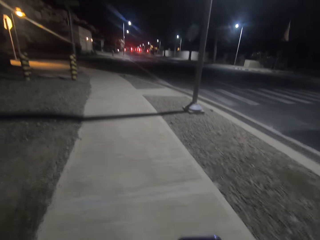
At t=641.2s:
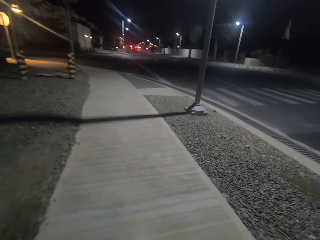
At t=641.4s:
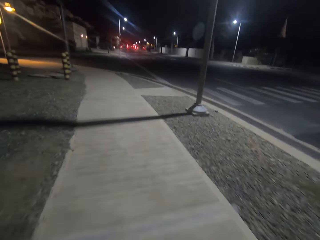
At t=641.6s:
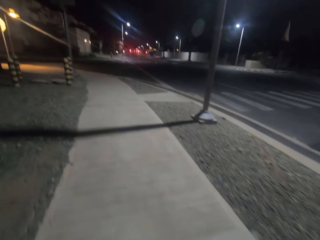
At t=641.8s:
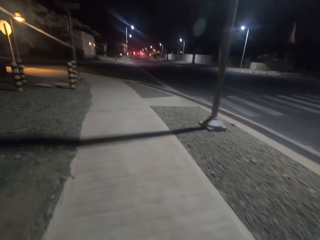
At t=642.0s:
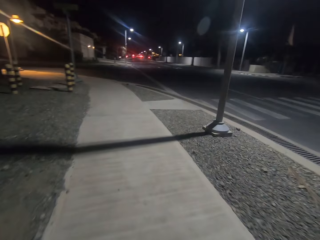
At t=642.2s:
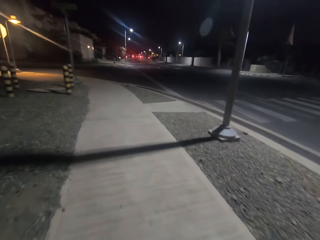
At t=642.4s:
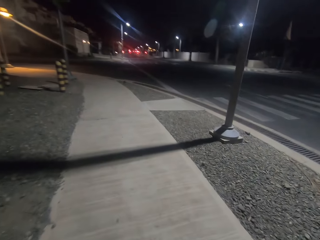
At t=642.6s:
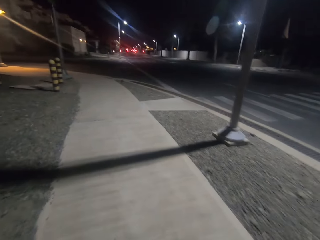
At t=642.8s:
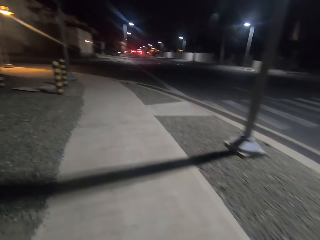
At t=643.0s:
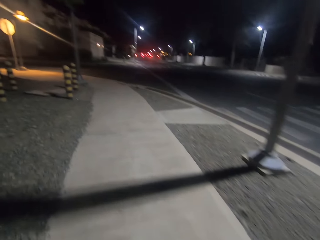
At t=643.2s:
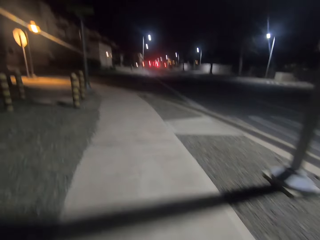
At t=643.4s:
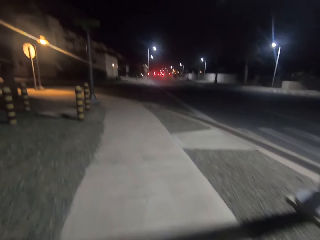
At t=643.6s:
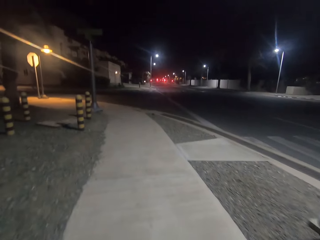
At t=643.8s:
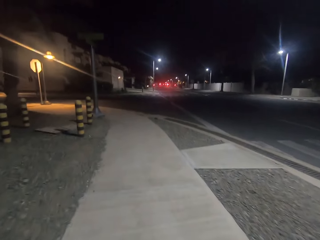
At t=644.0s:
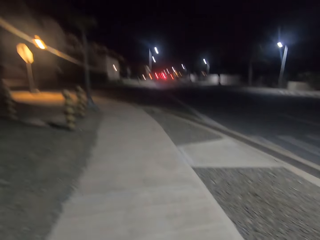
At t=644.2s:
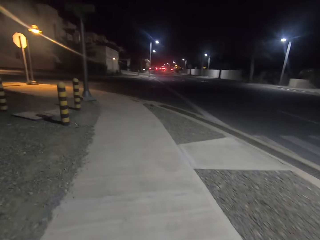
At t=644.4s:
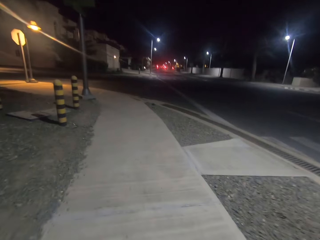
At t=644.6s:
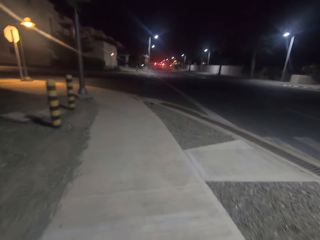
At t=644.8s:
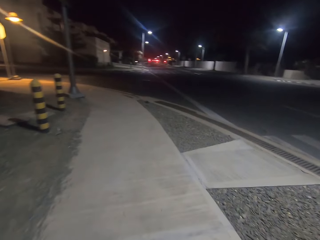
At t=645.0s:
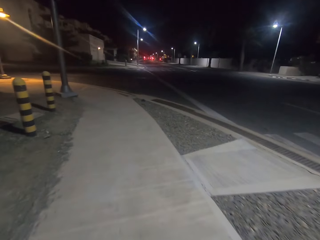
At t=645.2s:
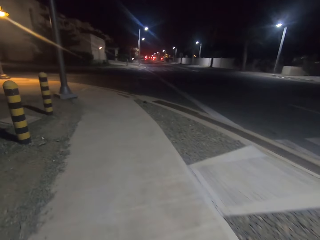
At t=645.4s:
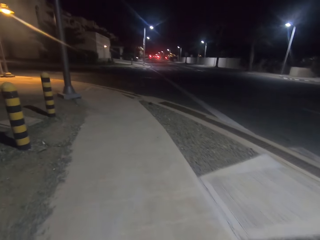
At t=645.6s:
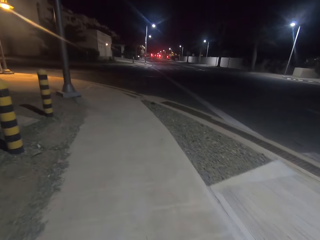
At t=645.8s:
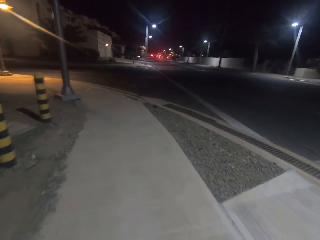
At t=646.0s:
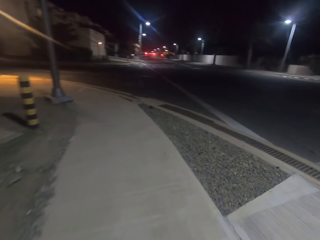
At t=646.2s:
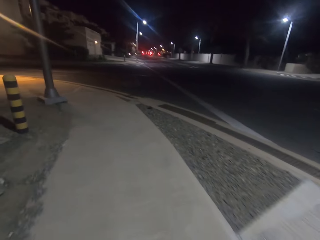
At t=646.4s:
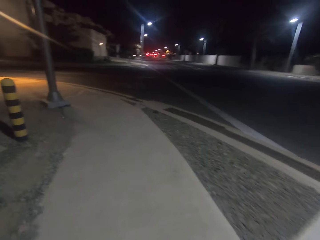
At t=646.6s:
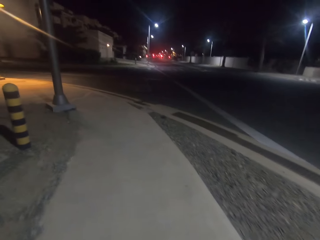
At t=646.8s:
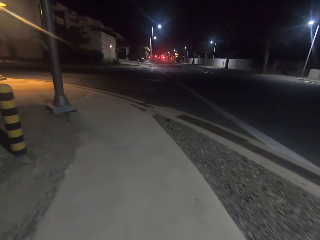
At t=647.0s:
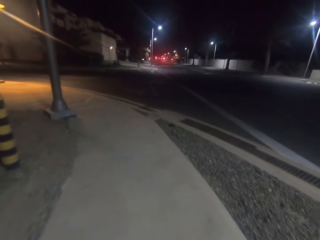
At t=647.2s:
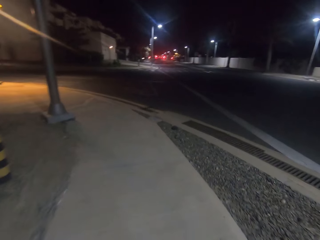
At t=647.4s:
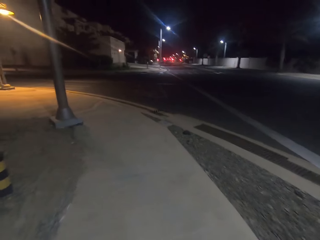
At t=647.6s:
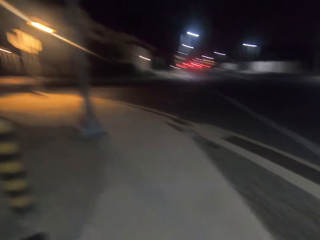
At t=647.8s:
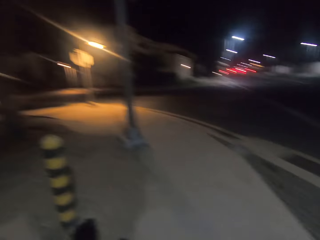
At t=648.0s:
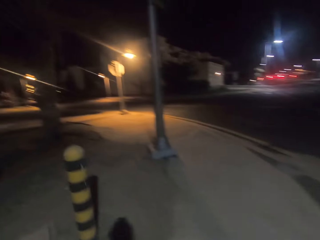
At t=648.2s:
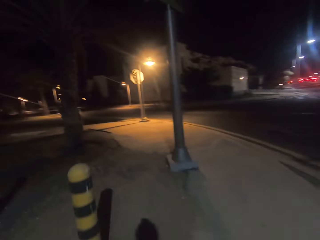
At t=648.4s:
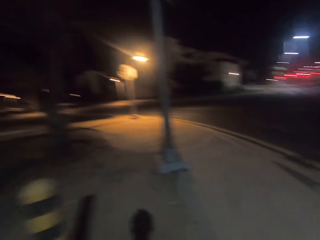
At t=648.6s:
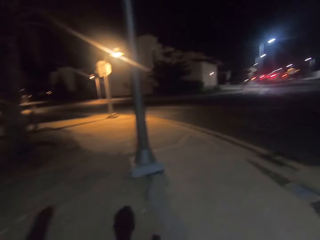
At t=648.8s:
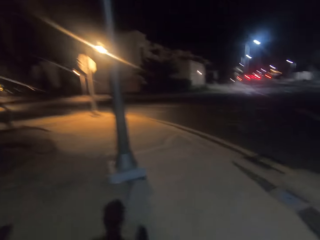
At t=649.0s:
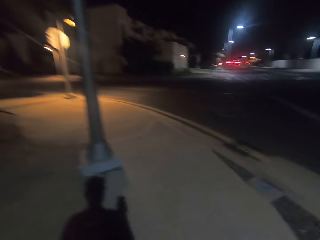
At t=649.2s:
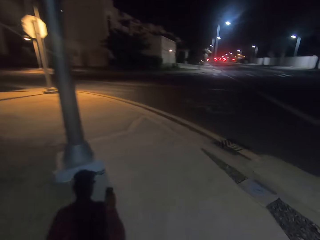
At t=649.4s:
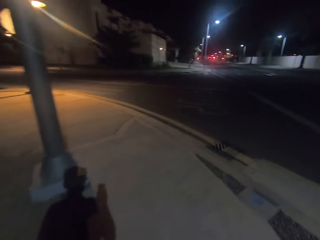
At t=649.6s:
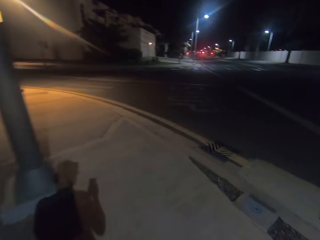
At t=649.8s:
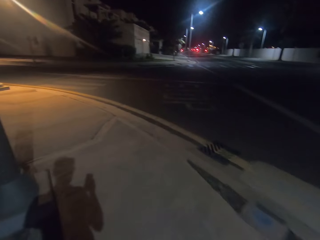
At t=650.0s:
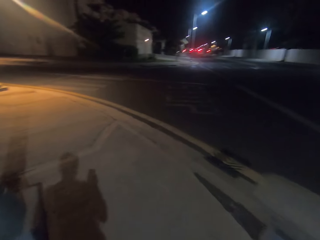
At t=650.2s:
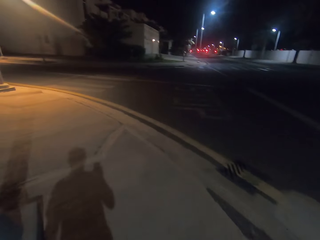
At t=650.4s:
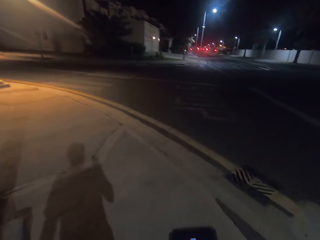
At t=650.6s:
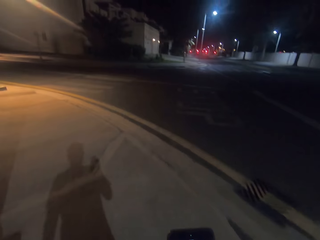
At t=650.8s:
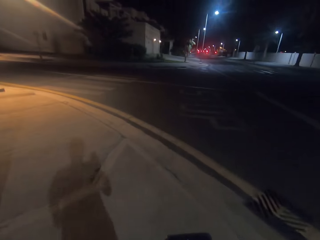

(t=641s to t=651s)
The camera wearer walks along a pavement.

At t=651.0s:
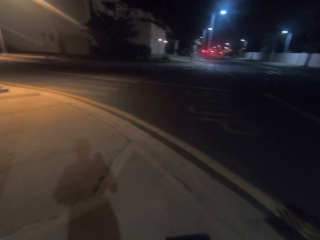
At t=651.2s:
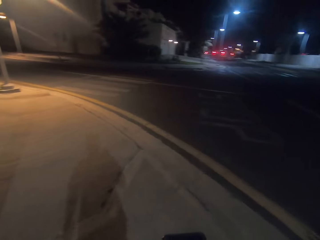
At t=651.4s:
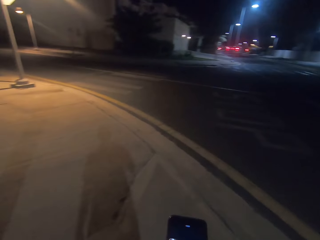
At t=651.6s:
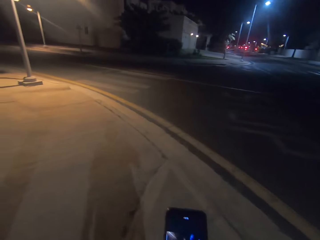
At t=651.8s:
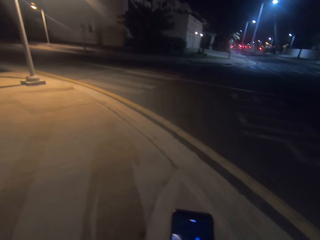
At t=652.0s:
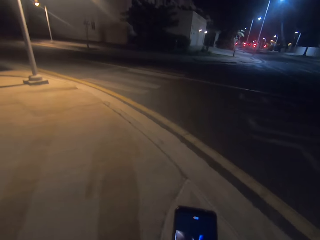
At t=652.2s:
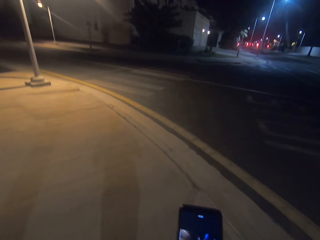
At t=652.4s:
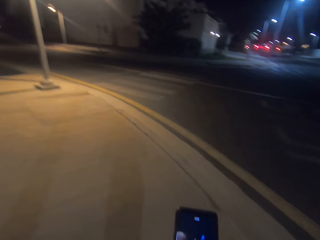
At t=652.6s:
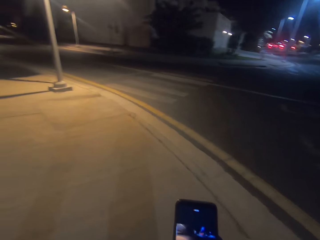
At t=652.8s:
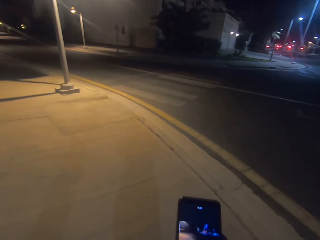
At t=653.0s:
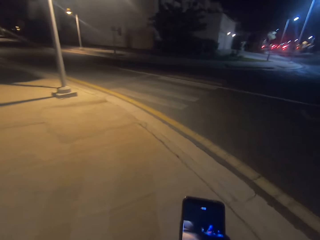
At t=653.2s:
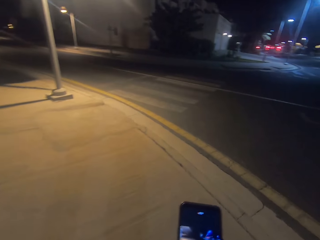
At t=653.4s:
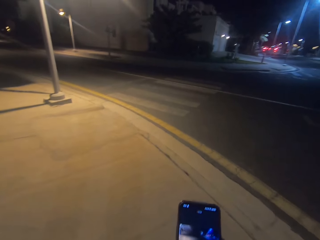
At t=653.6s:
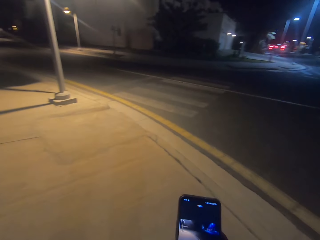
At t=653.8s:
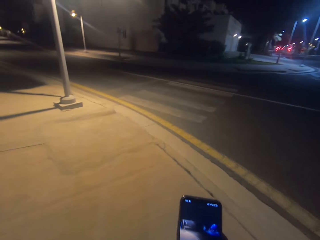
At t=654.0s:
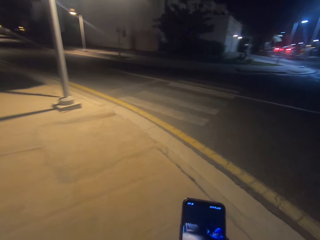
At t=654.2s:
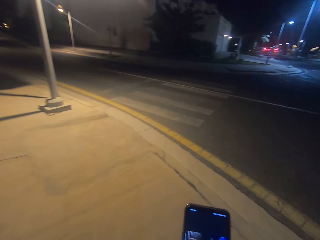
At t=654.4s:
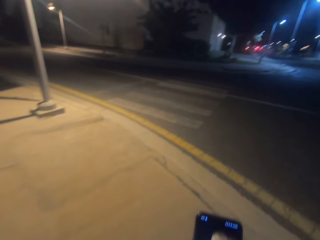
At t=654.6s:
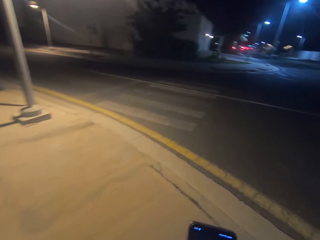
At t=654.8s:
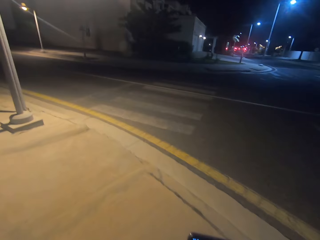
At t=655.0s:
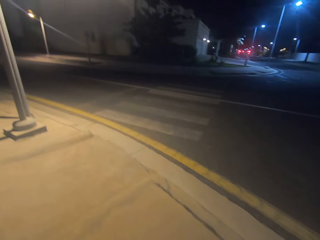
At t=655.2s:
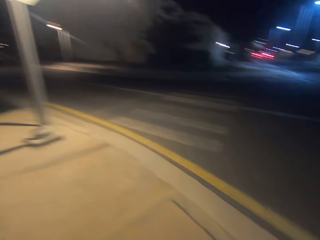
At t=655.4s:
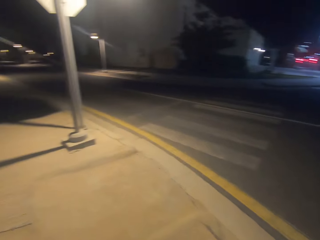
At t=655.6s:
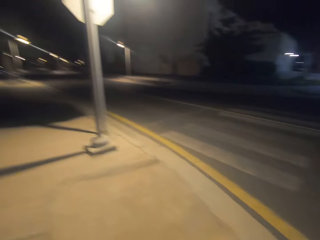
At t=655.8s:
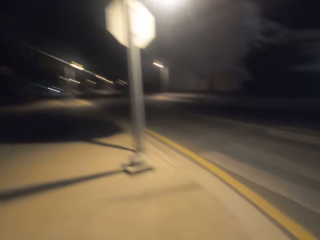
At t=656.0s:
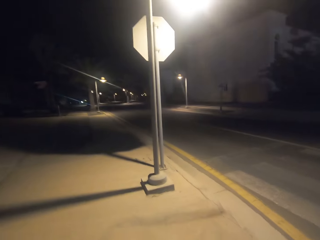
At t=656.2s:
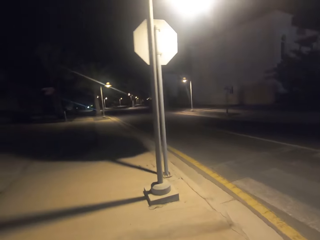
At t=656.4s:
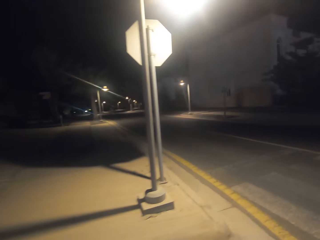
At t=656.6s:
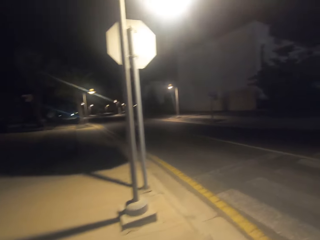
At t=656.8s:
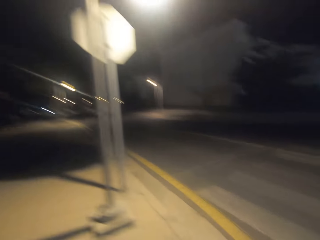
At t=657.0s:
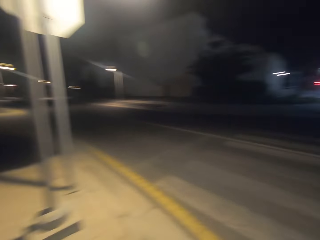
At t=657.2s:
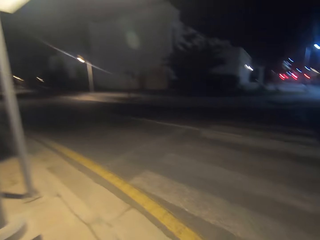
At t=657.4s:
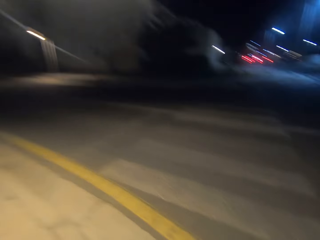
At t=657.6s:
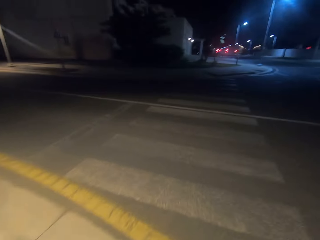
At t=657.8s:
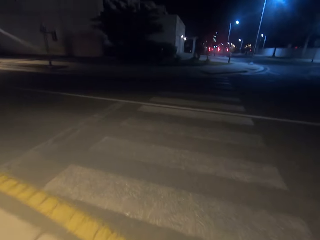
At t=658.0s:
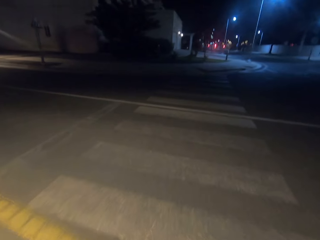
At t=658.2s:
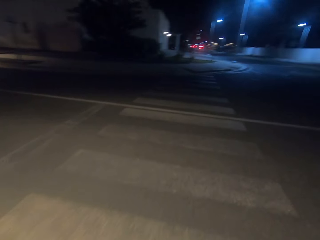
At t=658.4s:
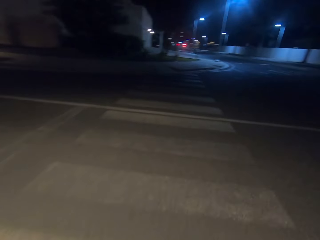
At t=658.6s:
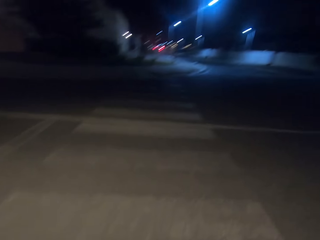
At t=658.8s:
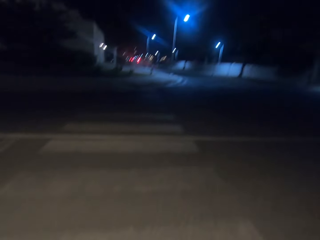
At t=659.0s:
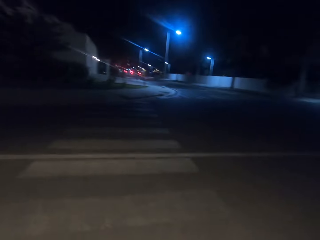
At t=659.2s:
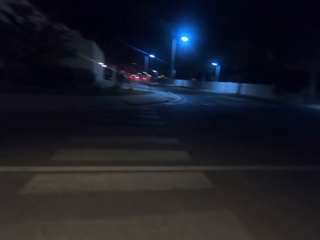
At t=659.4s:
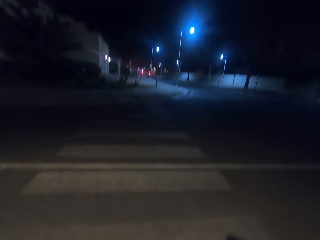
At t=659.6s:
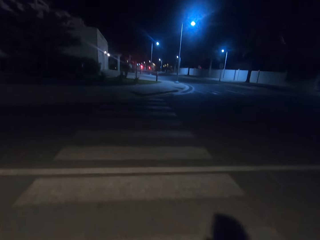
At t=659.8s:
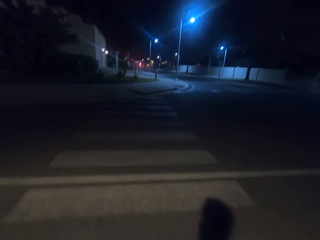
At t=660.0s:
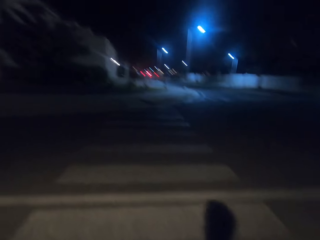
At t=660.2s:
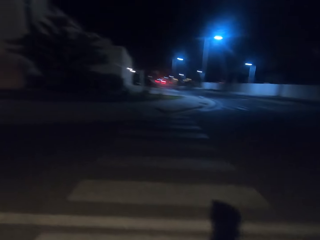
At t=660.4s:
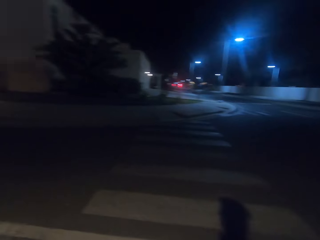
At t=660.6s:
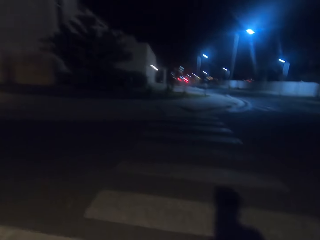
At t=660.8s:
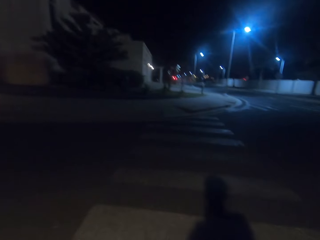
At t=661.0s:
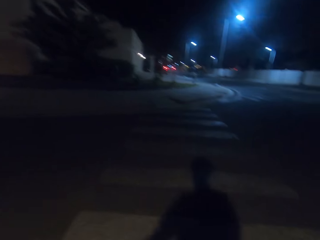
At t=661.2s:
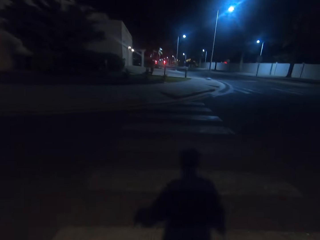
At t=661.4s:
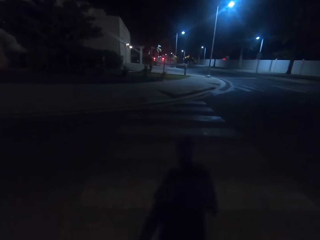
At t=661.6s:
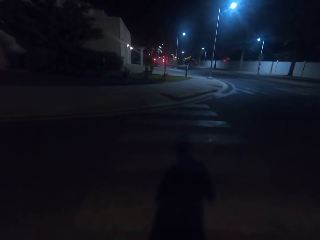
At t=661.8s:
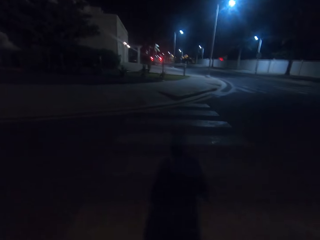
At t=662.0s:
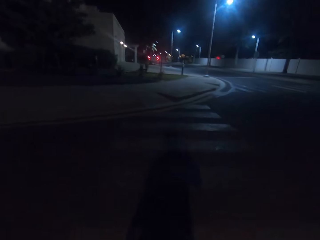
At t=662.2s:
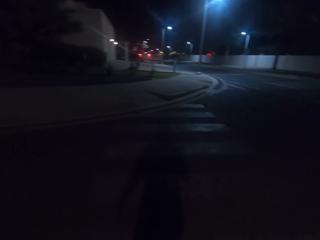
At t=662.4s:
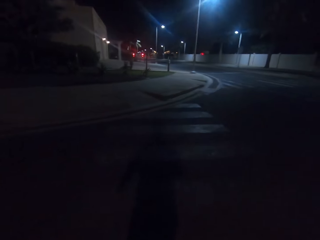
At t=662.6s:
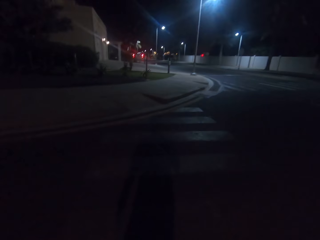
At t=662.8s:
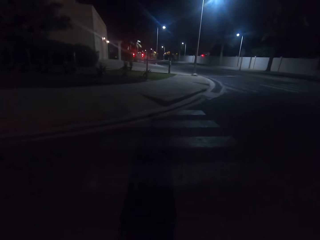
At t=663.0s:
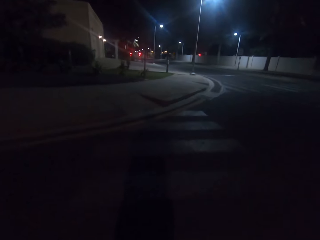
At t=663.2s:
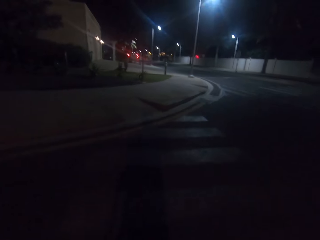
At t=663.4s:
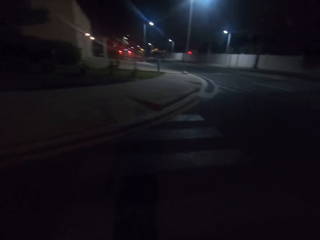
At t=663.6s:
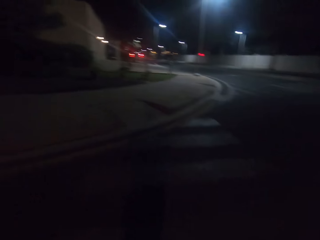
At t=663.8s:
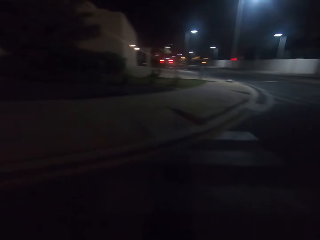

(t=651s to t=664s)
The camera wearer operates on the phone. They look around the street. They cross the road.
